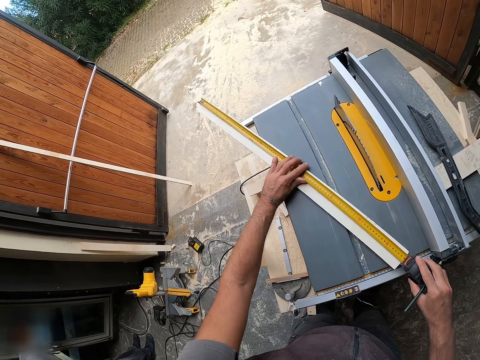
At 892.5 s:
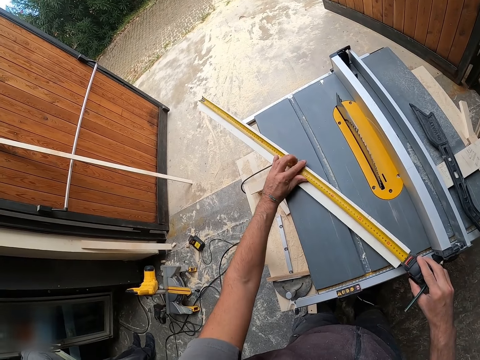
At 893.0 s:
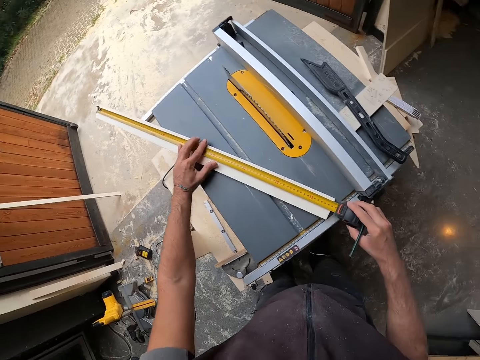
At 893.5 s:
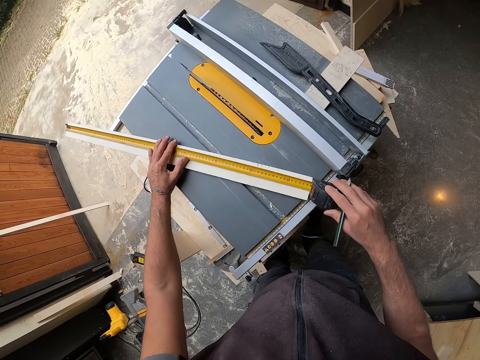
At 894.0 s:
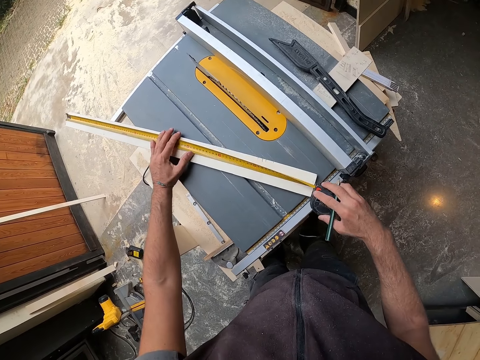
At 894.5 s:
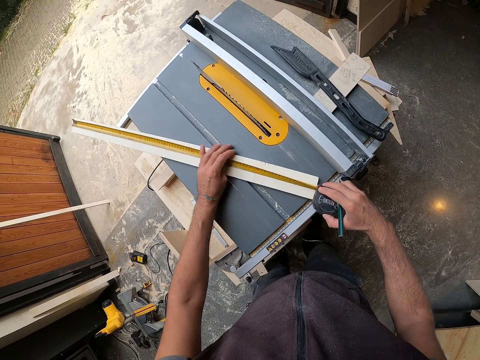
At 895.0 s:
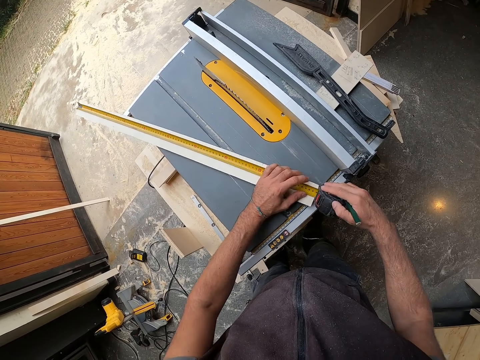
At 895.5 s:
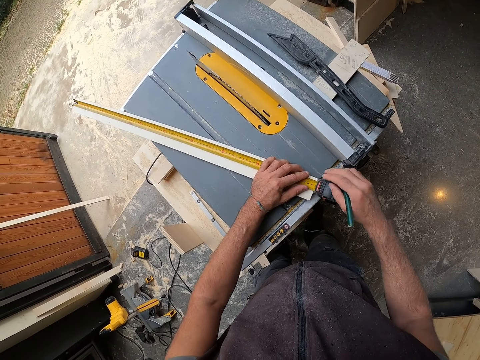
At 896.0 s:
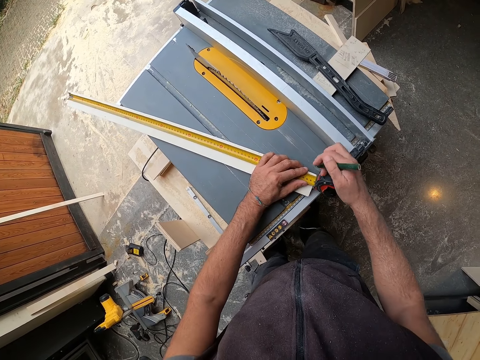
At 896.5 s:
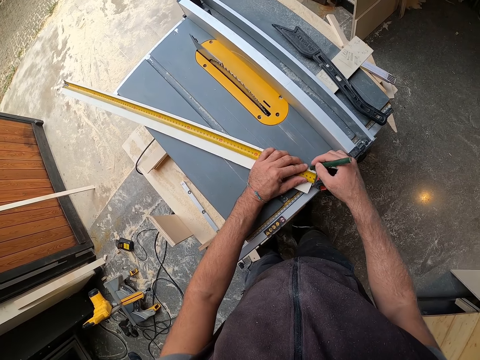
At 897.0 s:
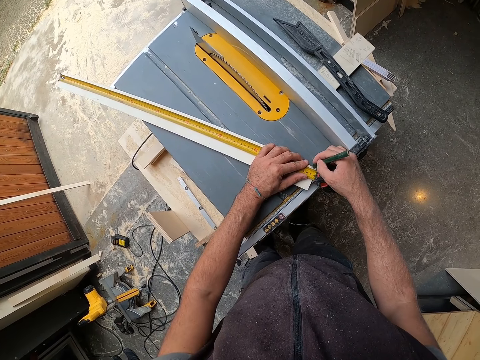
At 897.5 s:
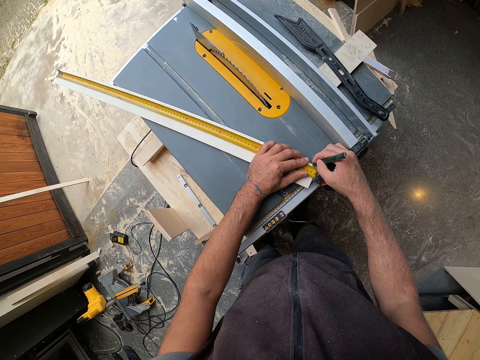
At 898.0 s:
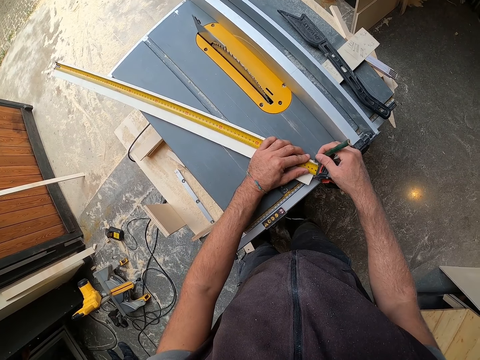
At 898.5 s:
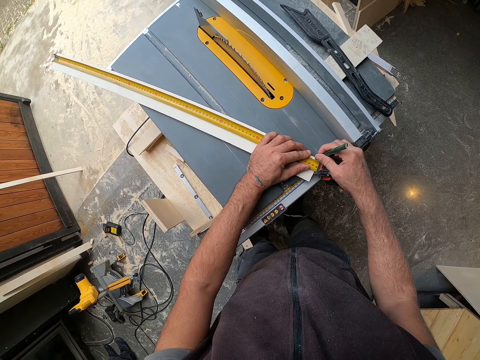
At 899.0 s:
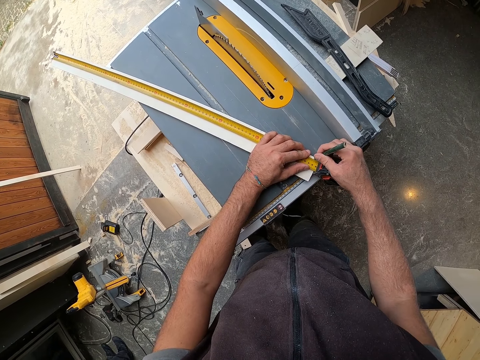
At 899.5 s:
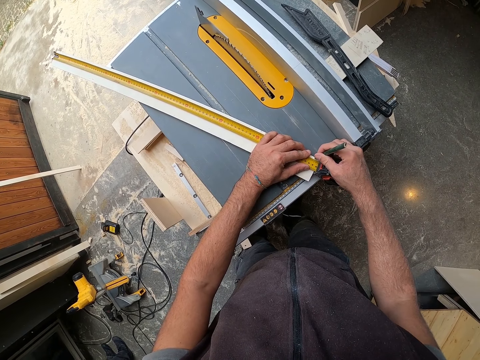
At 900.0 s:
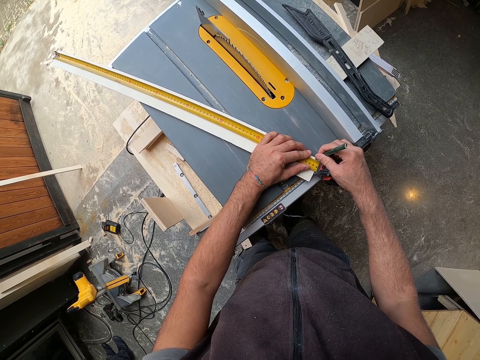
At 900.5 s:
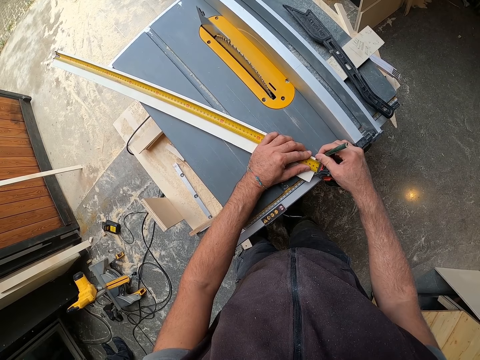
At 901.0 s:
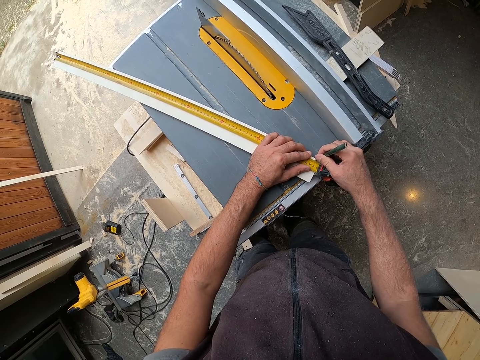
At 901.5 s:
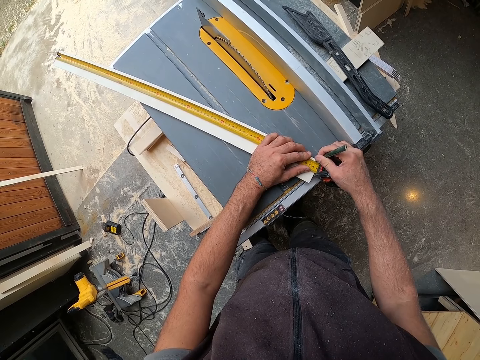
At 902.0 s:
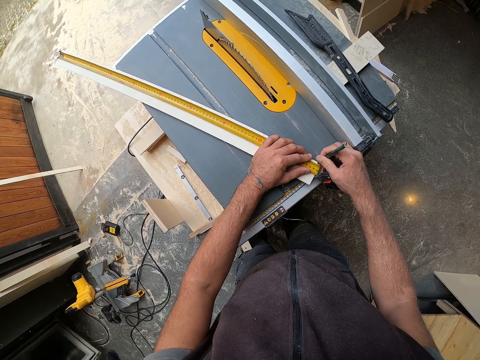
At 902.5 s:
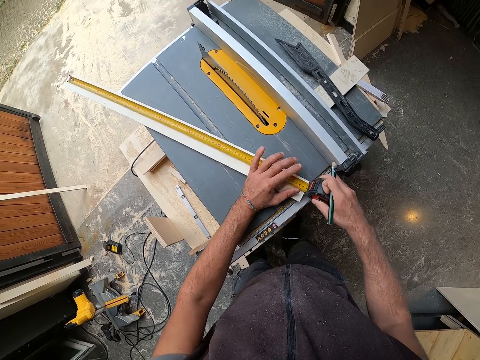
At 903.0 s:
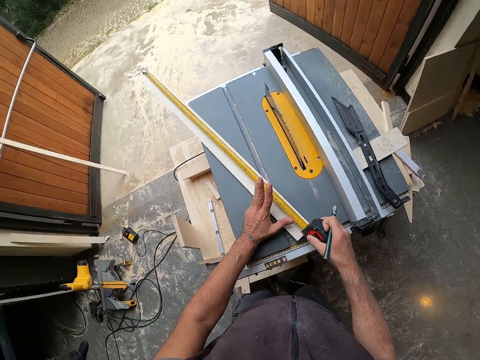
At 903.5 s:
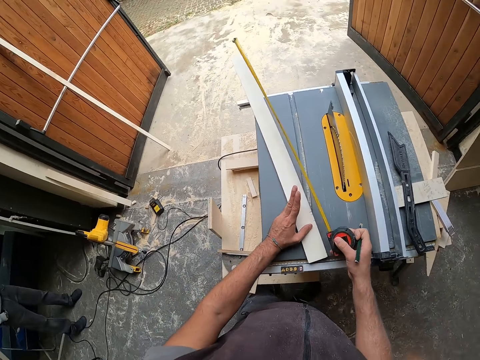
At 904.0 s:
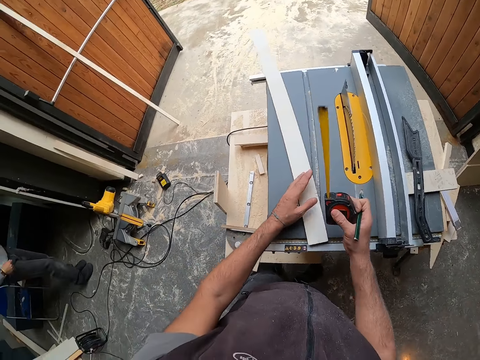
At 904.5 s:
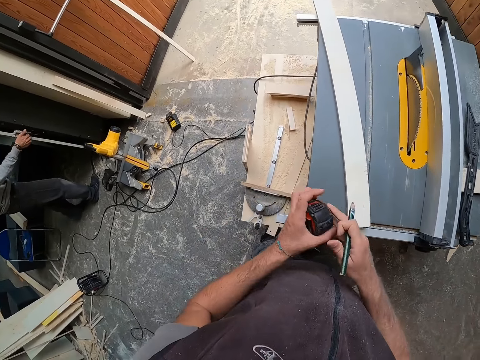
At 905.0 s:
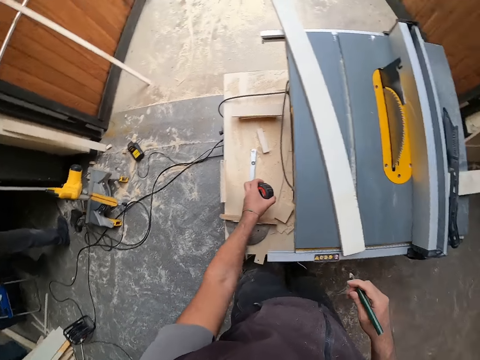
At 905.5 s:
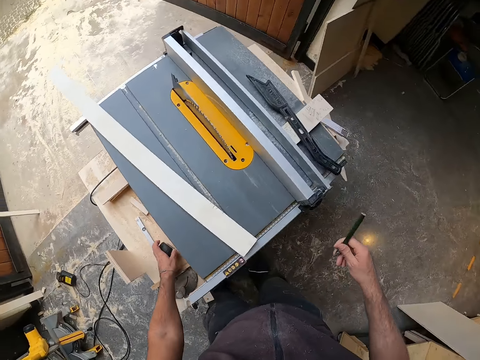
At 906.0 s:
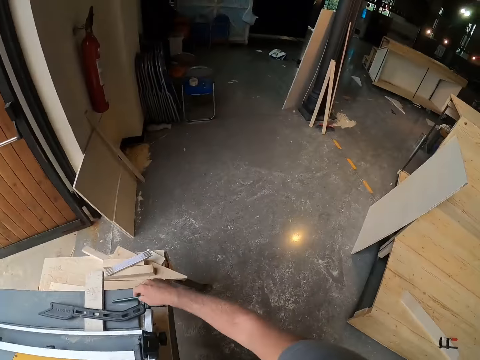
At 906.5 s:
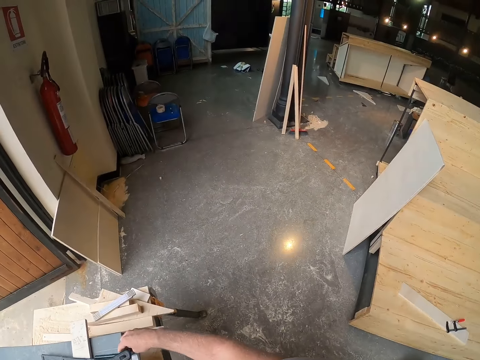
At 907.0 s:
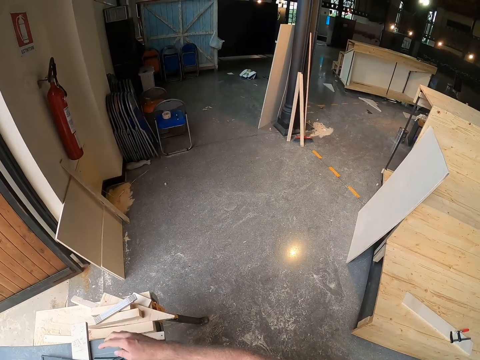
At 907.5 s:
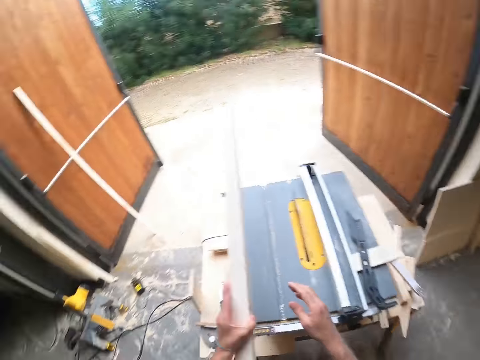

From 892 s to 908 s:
The camera wearer makes a mark on the plank with the marker in his right hand. He lifts the measuring tape on the plank with his right hand. He compresses the measuring tape. He passes the measuring tape in his right hand to his left hand. He drops the measuring tape in his left hand on the table under the table saw. He drops the marker in his right hand on the table saw.

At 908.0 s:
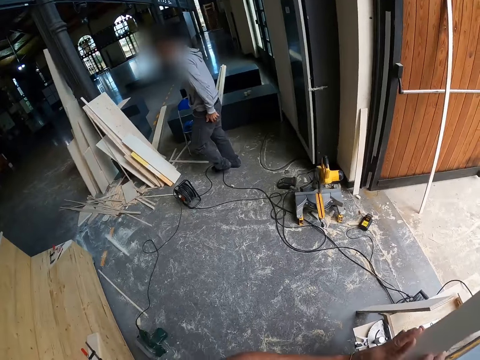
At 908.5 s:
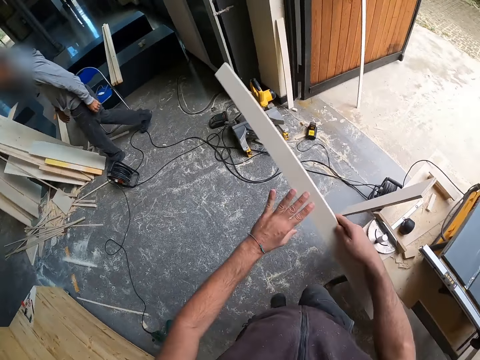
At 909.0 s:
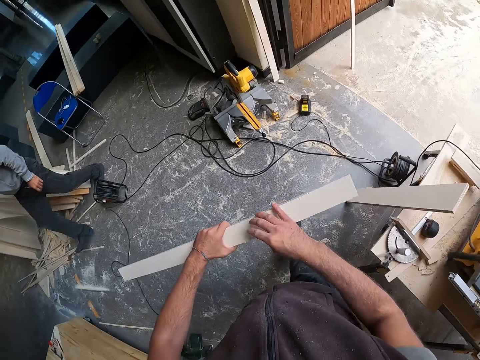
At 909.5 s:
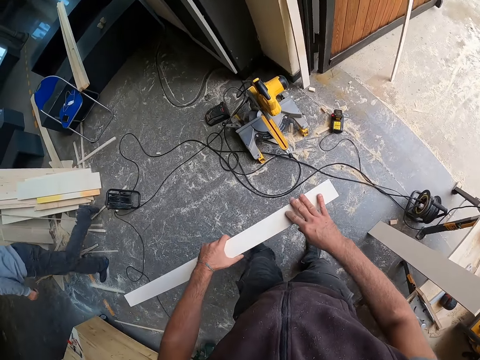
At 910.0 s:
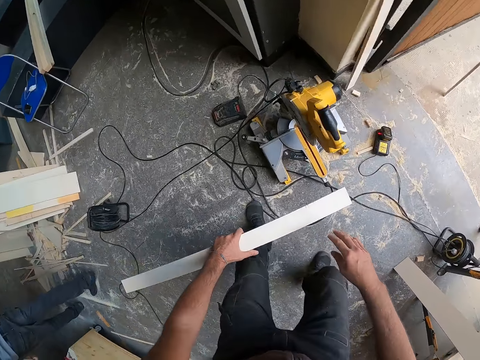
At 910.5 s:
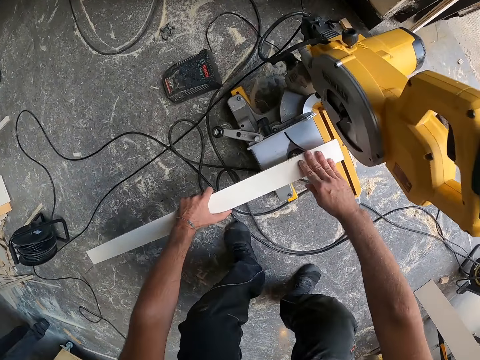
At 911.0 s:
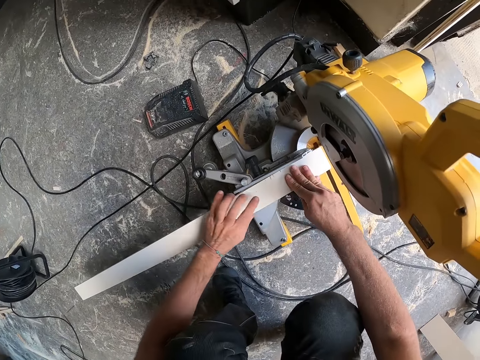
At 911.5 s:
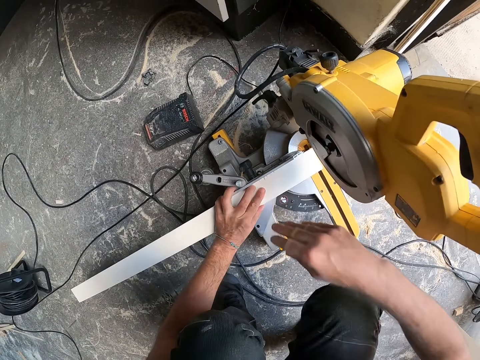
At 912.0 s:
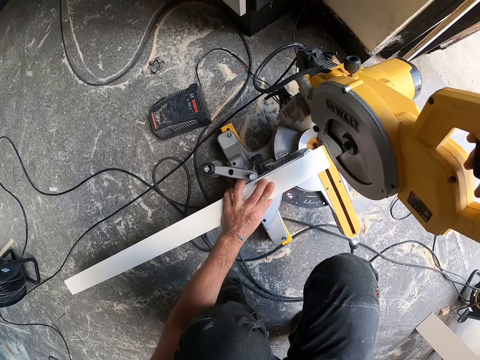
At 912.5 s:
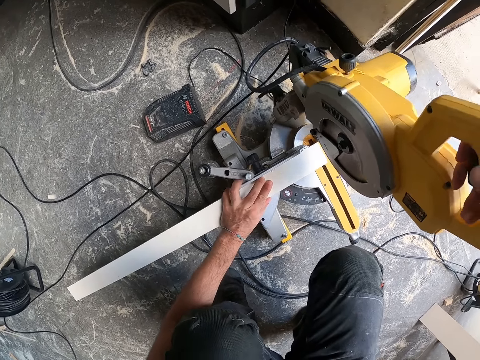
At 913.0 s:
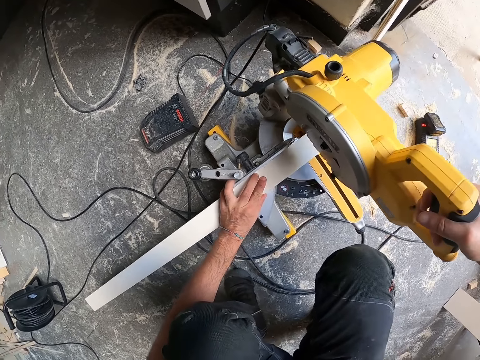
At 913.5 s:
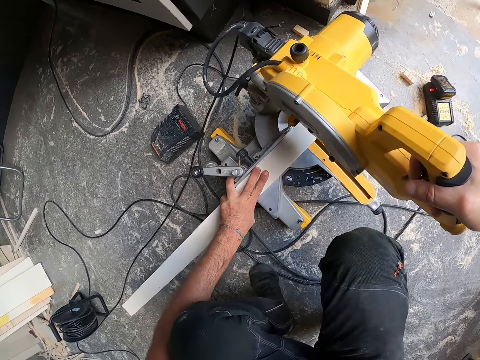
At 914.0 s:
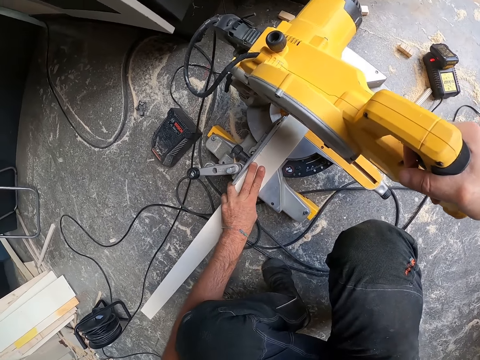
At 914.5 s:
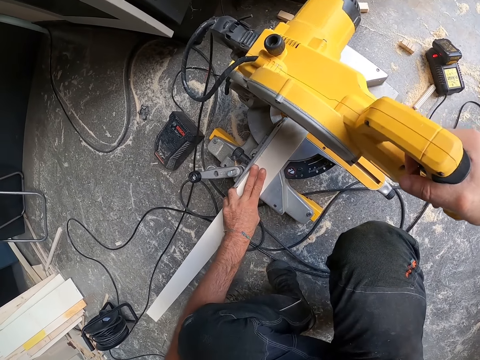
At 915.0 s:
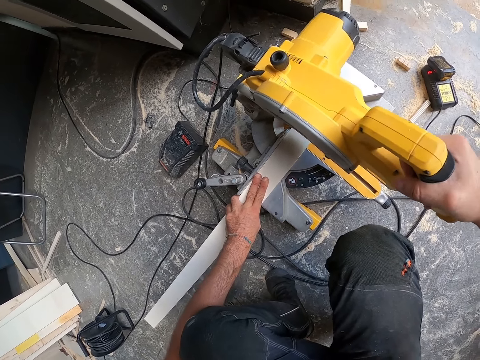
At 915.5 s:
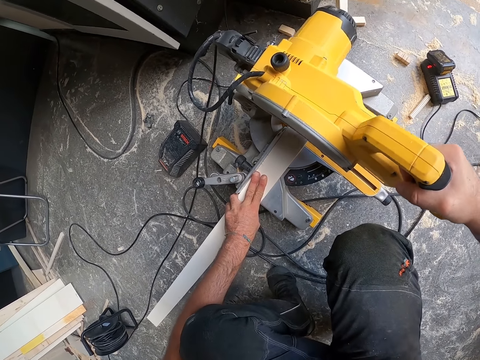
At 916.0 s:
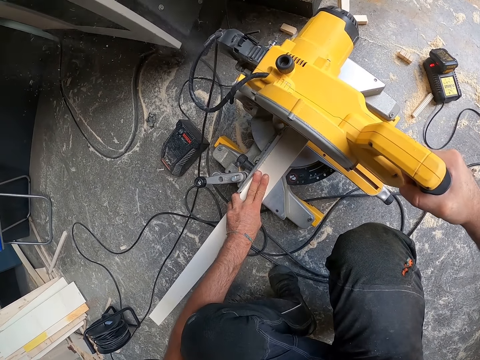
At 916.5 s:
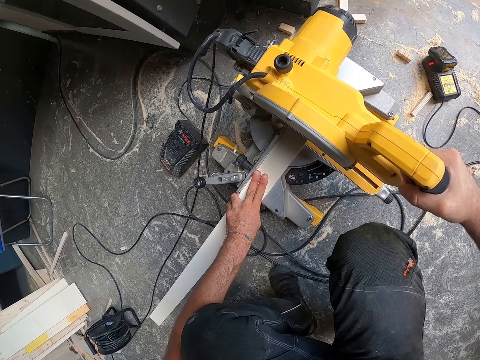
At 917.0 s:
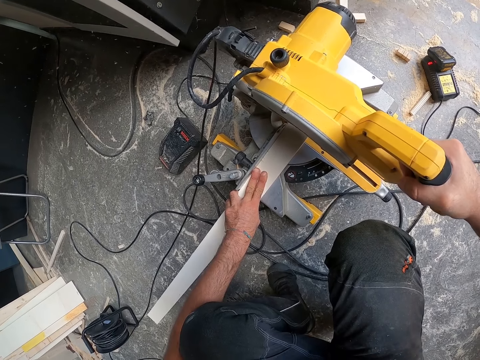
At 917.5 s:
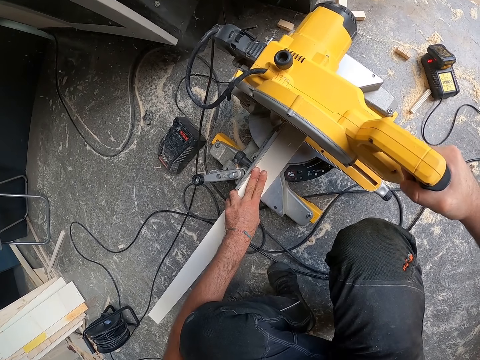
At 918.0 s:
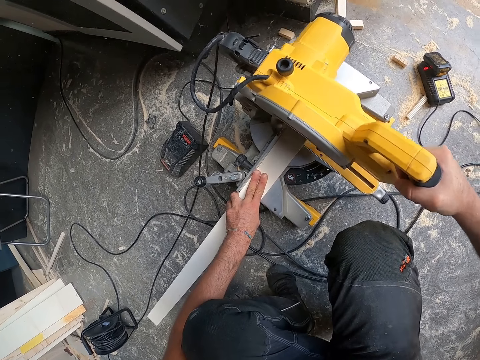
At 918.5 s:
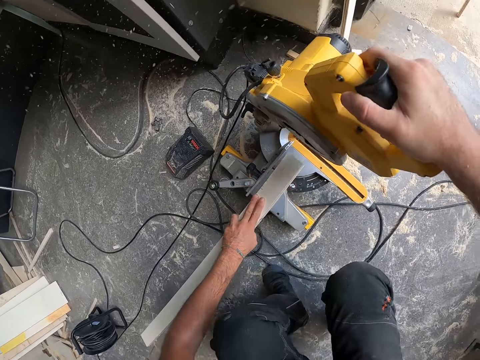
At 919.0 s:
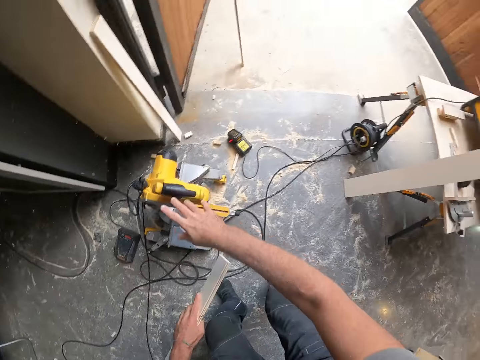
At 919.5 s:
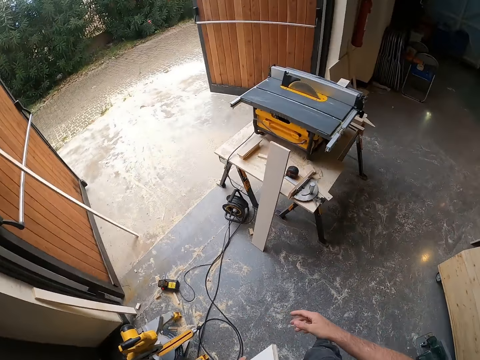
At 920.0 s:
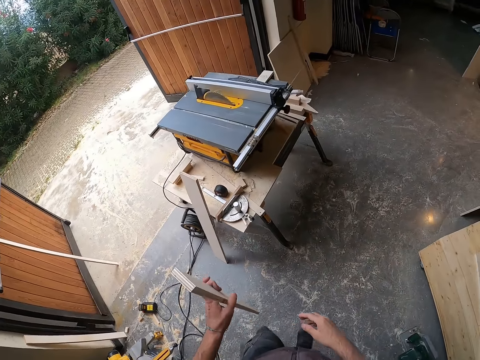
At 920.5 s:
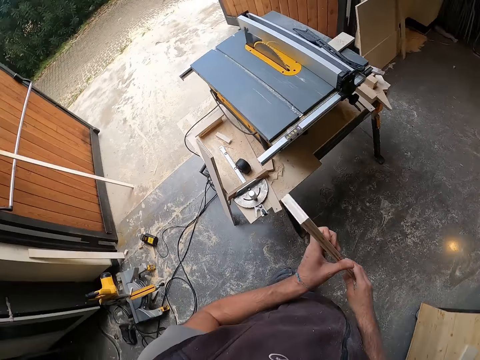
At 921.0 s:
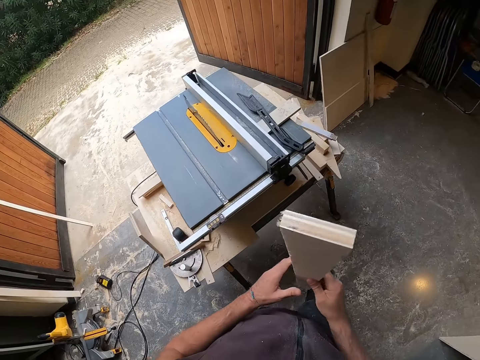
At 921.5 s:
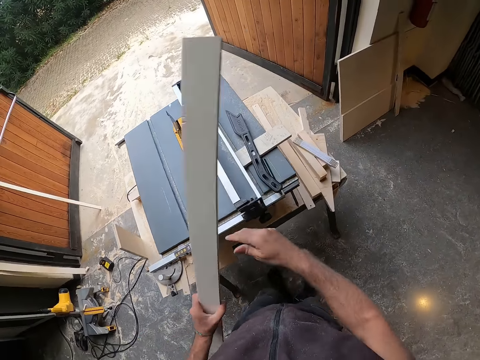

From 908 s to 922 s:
The camera wearer lifts the plank on the table saw with his left hand. He looks around. He passes the plank in his left hand to his right hand. A man walks past the camera wearer. The camera wearer passes the plank in his right hand to his left hand. He walks in the workshop. He places the plank in his hands in the miter saw. He cuts the plank with the miter saw in his right hand. He removes the plank from the miter saw with his left hand. He removes his right hand from the miter saw. He walks in the workshop. He holds the plank with both hands.
